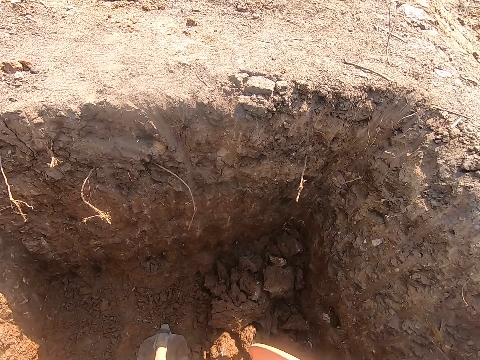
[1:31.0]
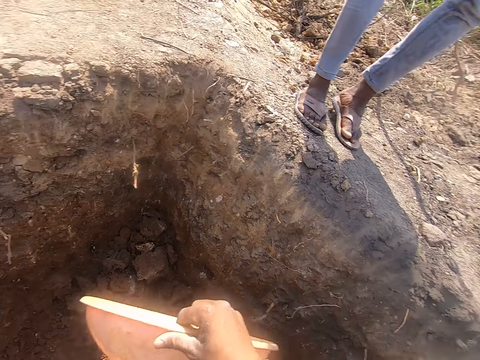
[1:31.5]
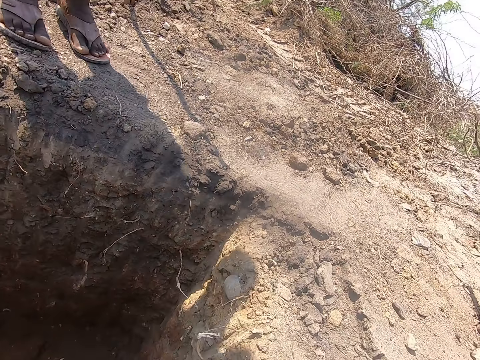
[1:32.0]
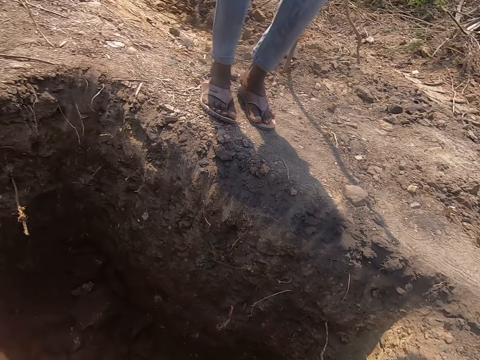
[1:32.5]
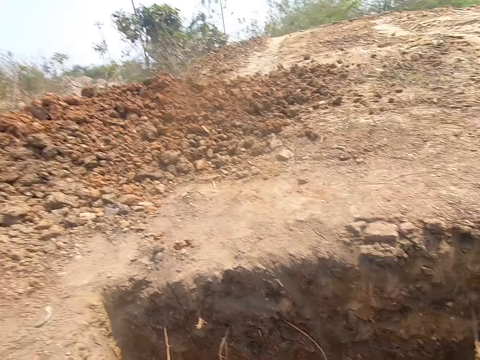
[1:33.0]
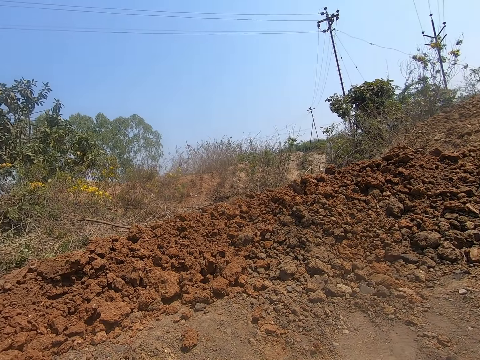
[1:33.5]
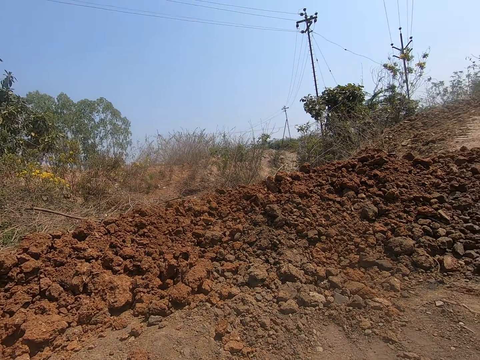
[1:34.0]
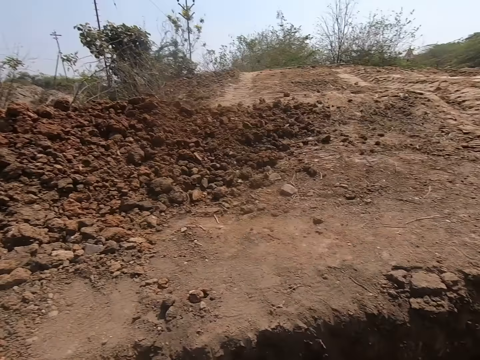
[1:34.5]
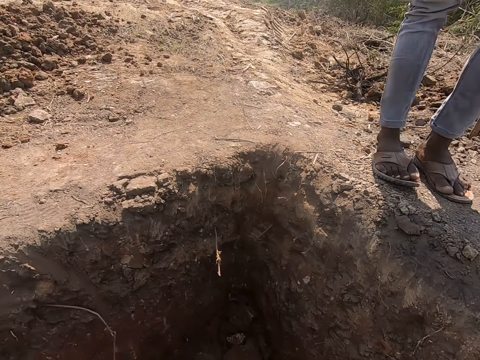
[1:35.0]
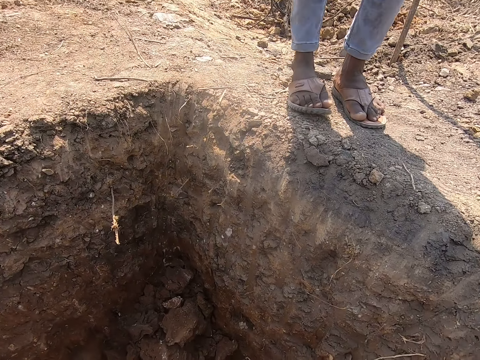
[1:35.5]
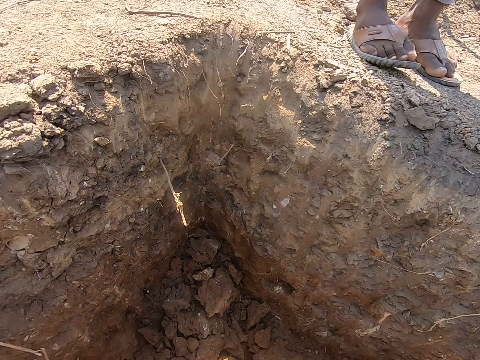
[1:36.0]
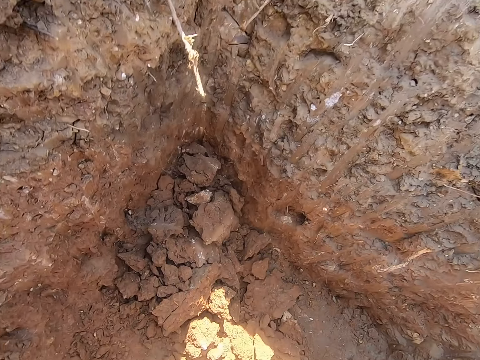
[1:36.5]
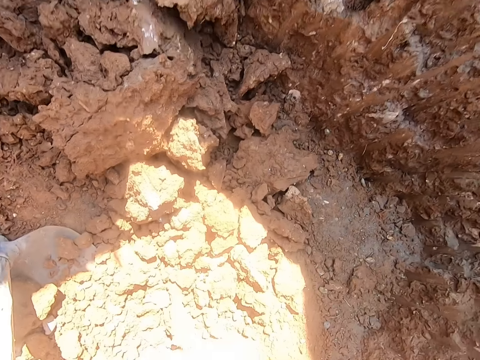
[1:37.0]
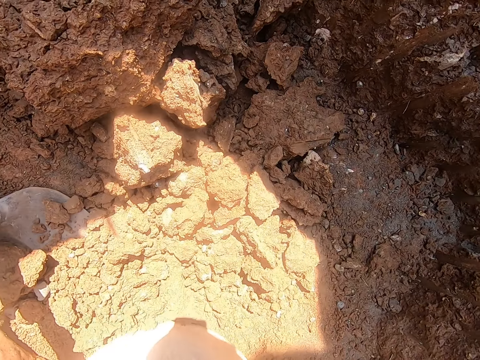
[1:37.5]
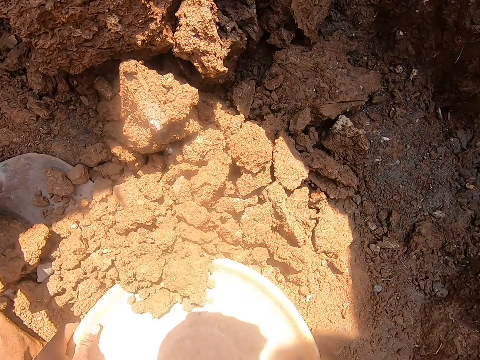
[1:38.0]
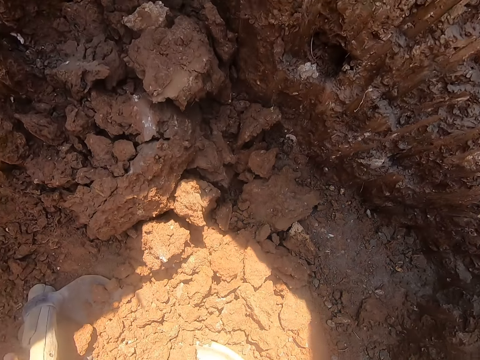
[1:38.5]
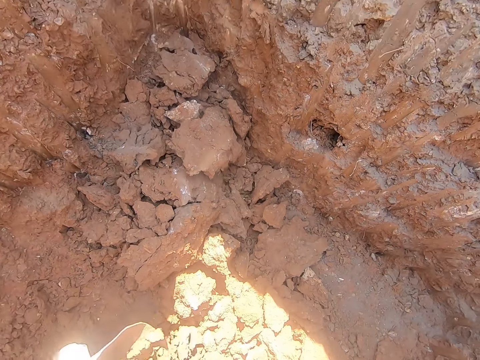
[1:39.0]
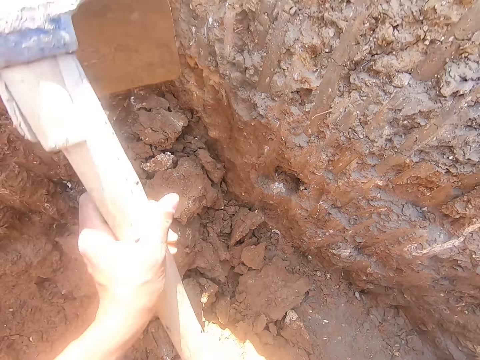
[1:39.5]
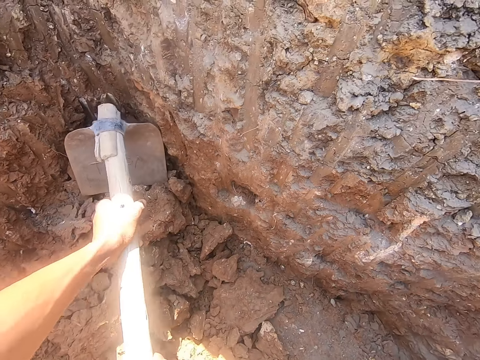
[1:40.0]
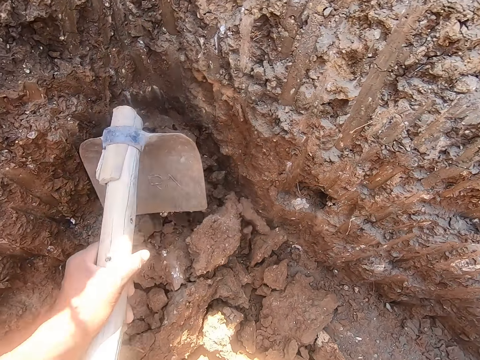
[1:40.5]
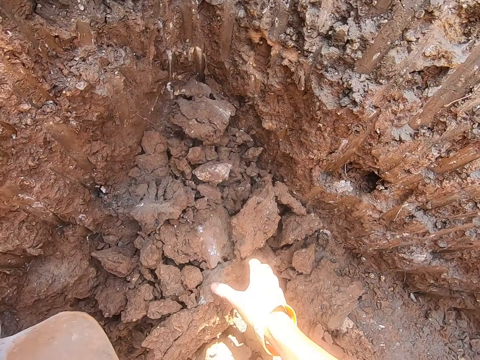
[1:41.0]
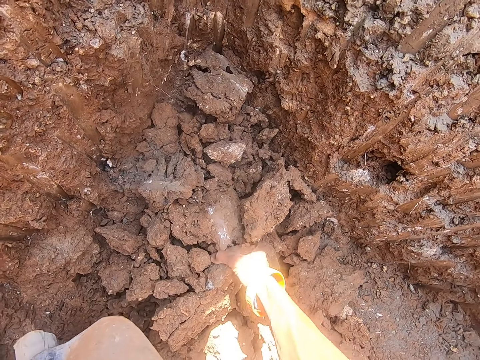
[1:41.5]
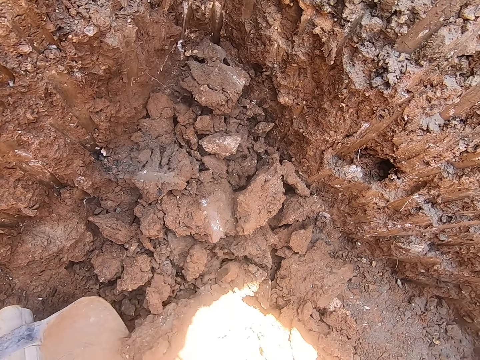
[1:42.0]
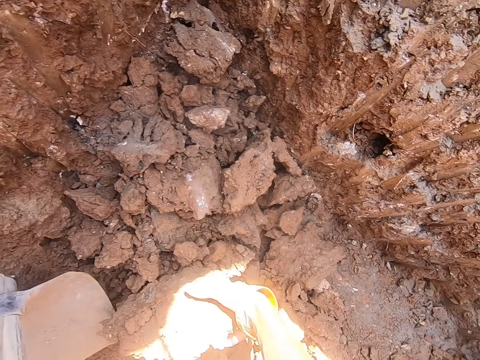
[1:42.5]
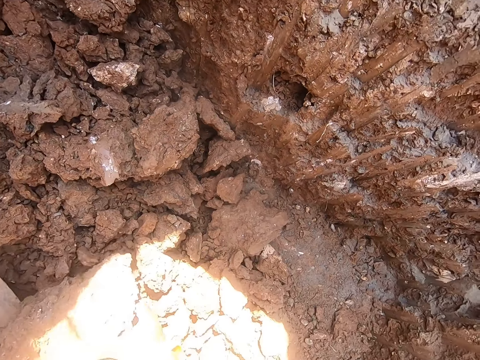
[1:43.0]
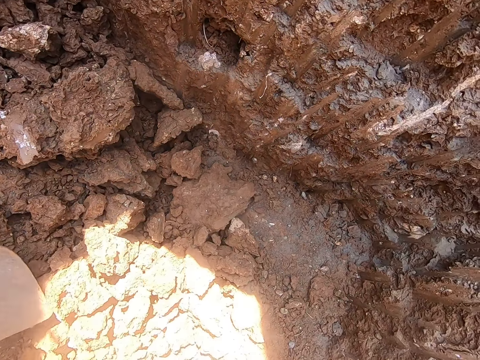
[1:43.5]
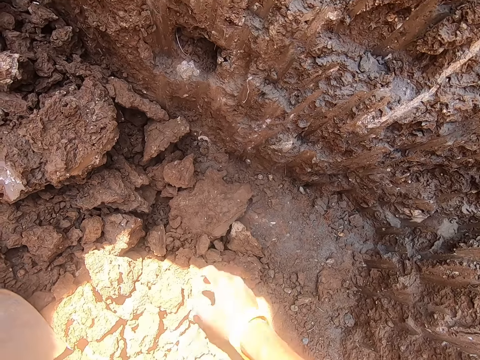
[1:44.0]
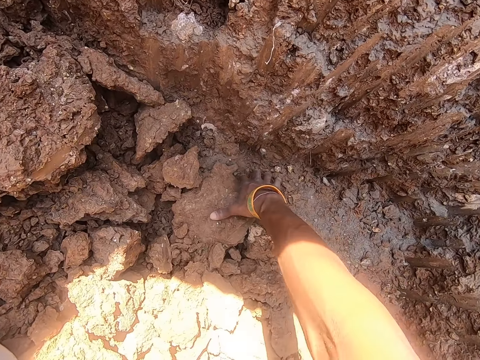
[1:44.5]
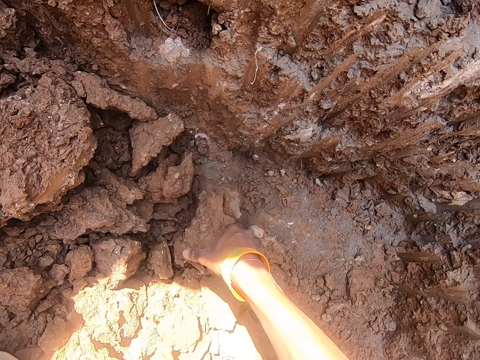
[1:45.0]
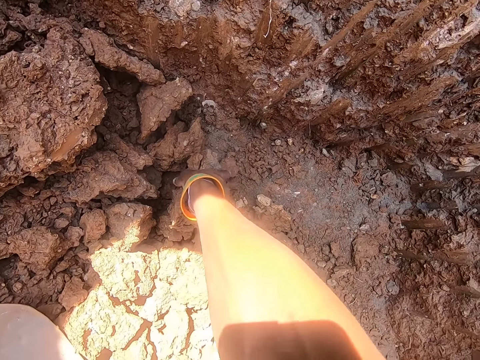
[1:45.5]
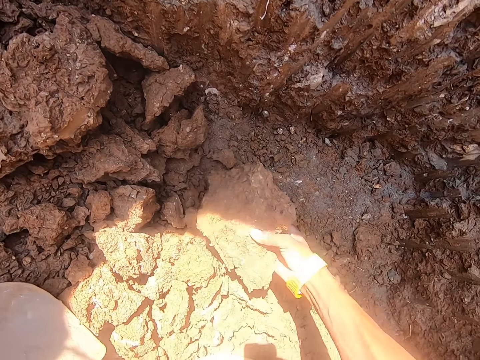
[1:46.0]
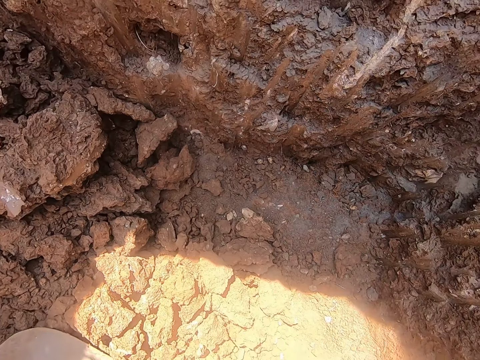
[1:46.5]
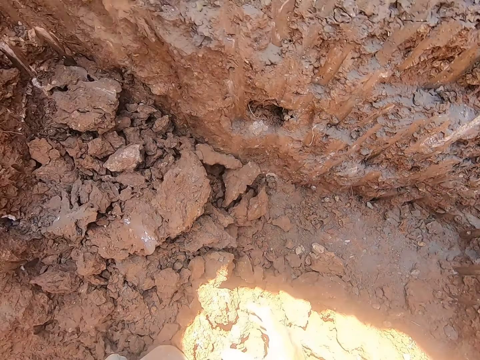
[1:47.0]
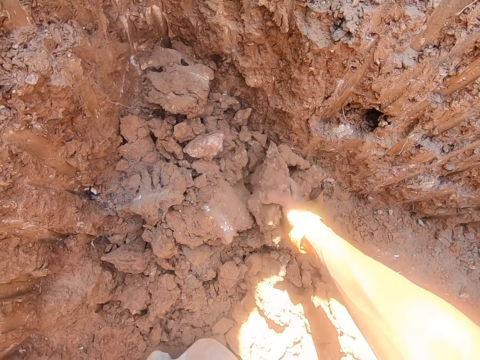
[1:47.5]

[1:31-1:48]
The camera wearer looks around. He drops the bowl in the hole with his left hand. He hits the ultisol in the hole with the hoe in his hands. He looks around. He moves the ultisol in the hole with his right hand. He moves the ultisol again. He picks up the ultisol in the hole with his right hand.

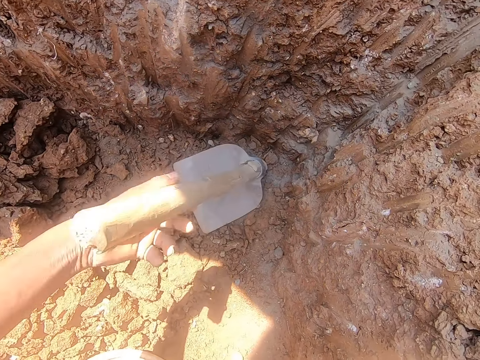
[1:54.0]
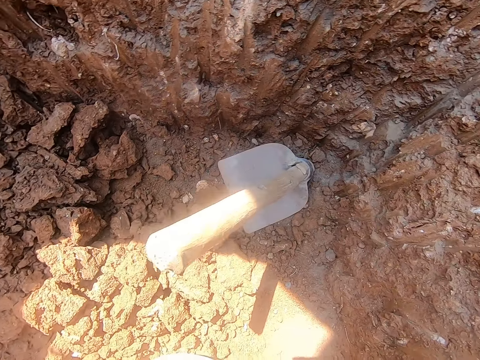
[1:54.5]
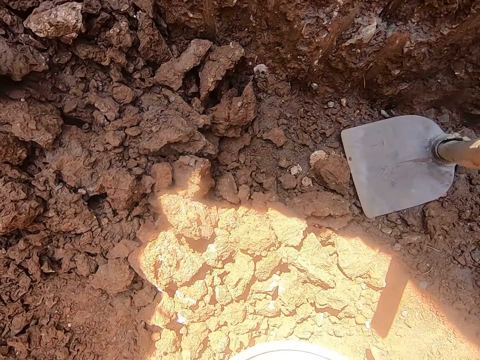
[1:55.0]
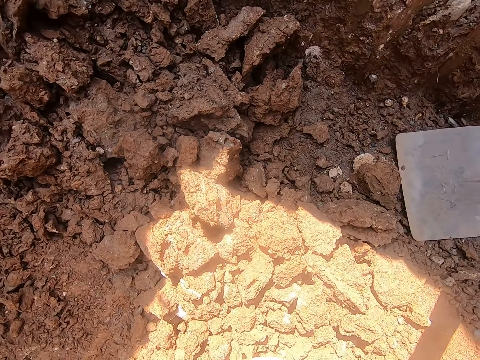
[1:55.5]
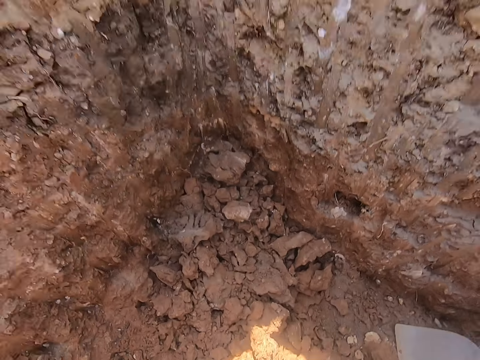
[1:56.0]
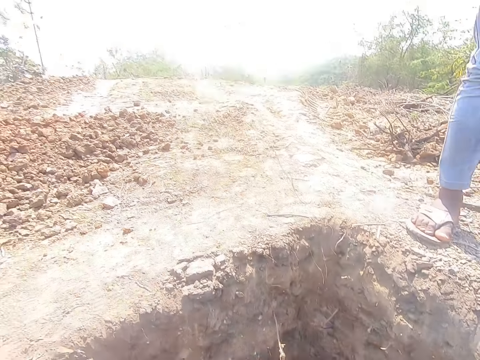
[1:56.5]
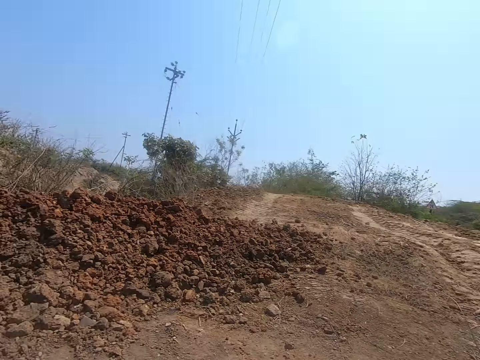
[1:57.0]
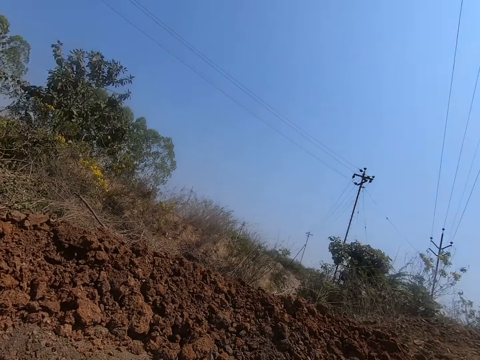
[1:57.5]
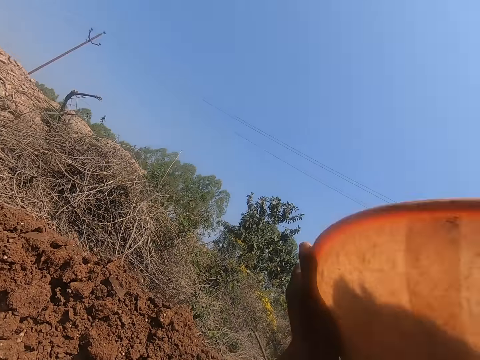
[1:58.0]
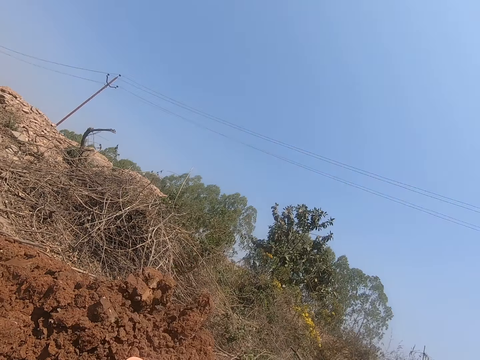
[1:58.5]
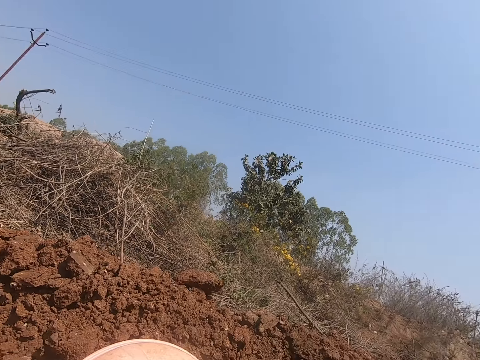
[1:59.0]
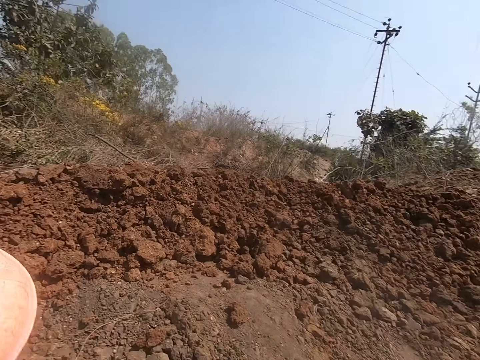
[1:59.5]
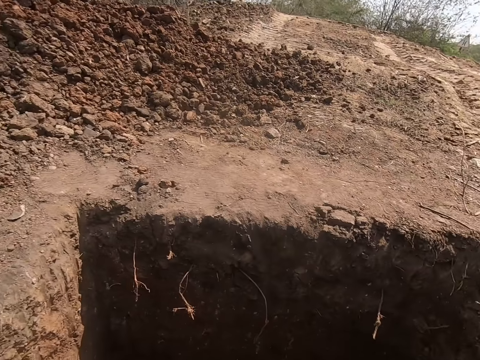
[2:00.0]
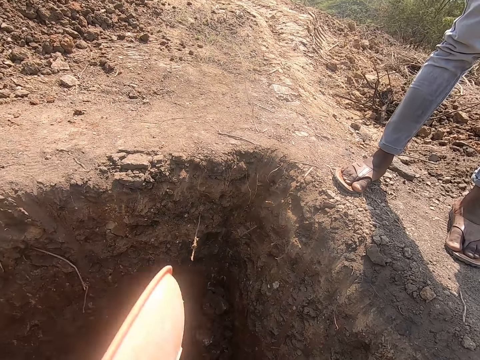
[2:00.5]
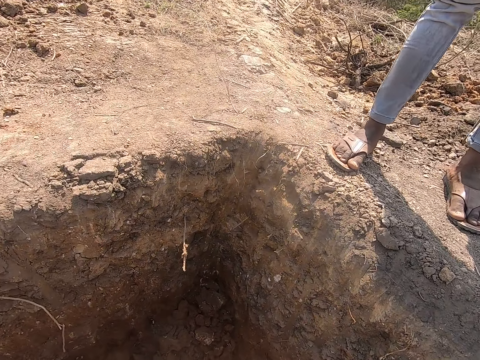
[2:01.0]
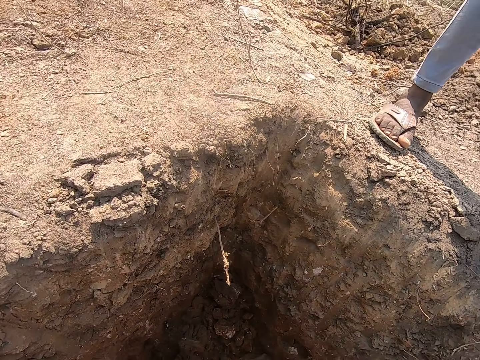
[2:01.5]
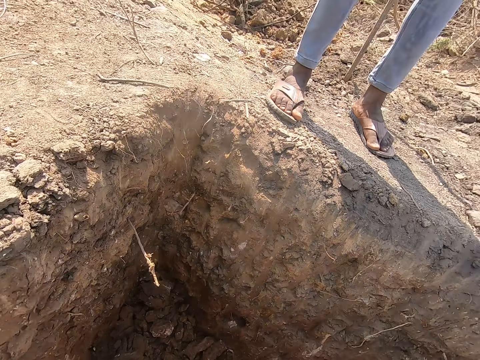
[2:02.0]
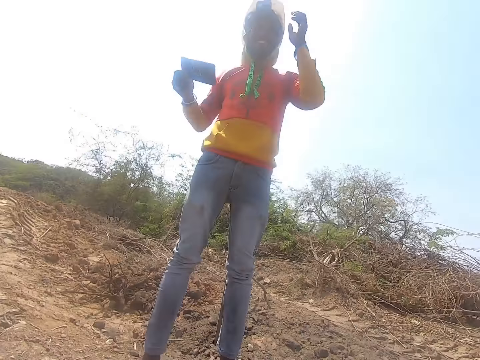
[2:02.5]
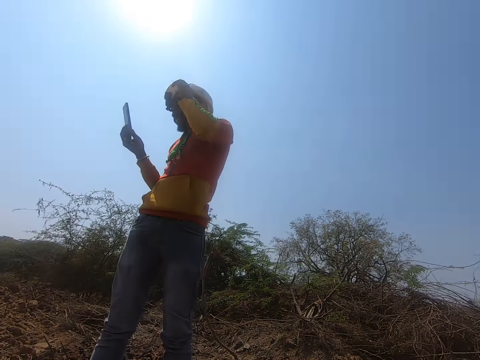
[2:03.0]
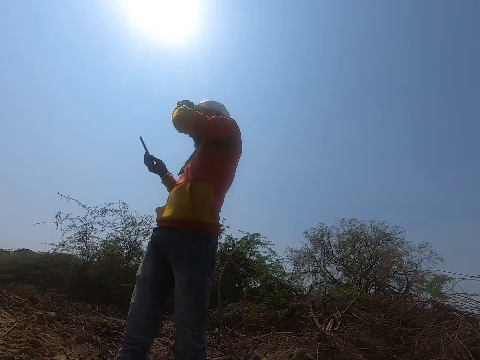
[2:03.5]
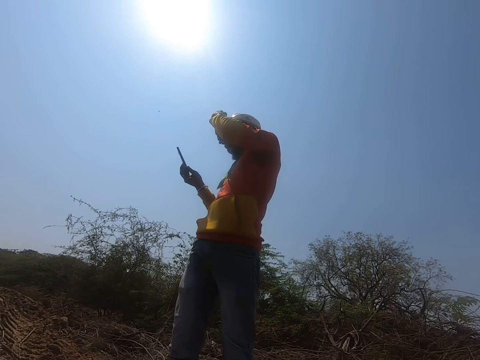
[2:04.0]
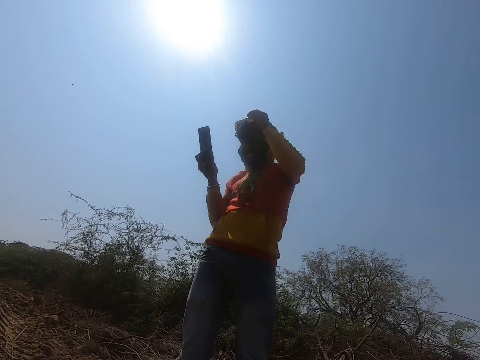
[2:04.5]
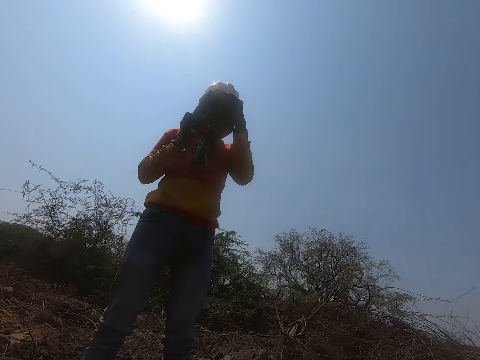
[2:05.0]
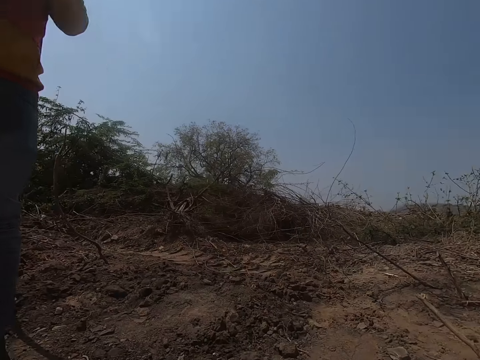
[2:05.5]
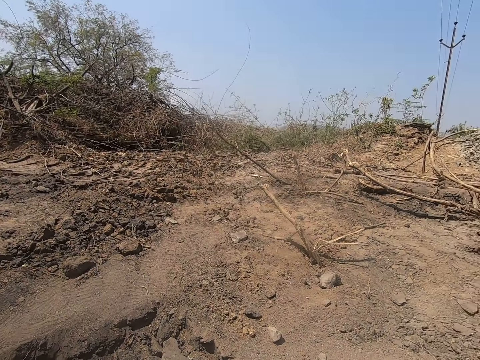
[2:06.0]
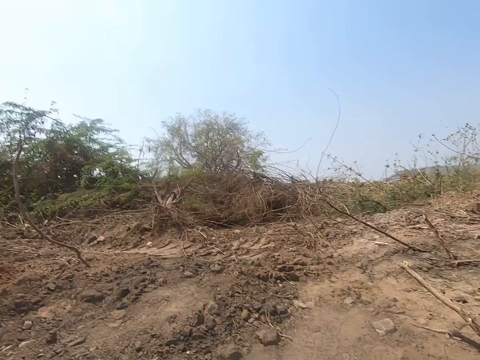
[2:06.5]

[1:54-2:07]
The camera wearer drops the hoe in the hole with his left hand. He lifts the bowl from the hole with his hands. He pours the ultisols in the bowl on the ground with his hands. He looks around. A man touches a helmet on his head with his left hand and operates a phone with his right hand.
